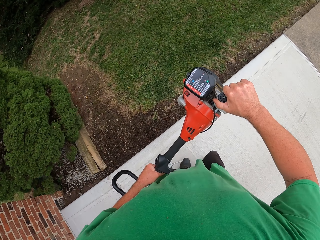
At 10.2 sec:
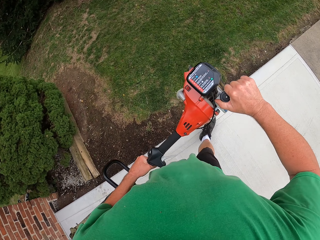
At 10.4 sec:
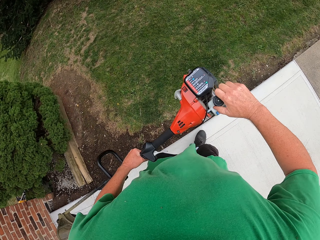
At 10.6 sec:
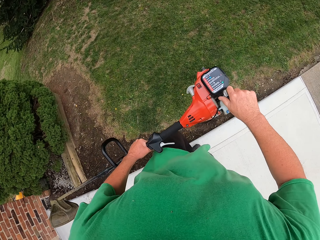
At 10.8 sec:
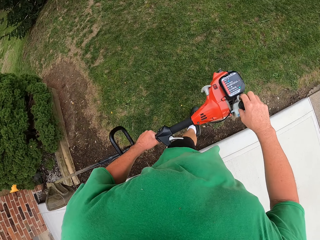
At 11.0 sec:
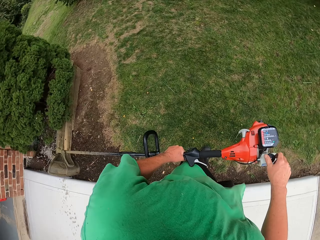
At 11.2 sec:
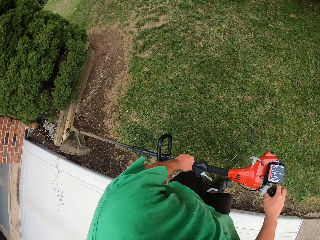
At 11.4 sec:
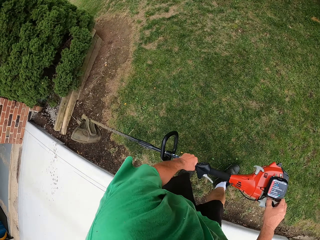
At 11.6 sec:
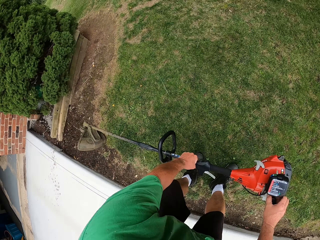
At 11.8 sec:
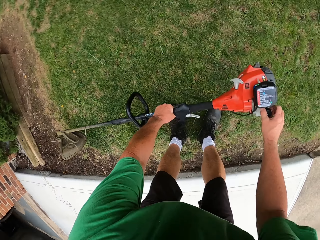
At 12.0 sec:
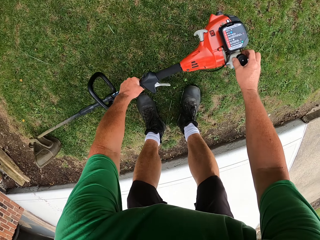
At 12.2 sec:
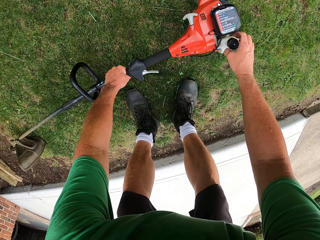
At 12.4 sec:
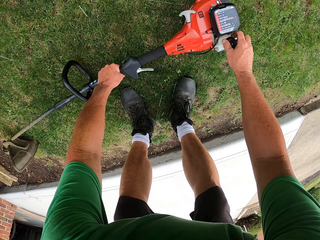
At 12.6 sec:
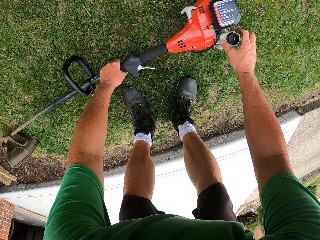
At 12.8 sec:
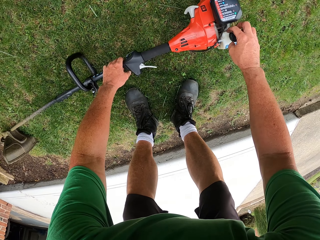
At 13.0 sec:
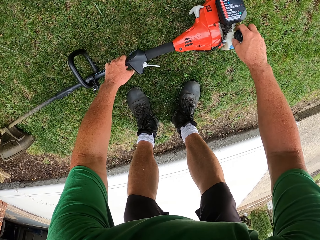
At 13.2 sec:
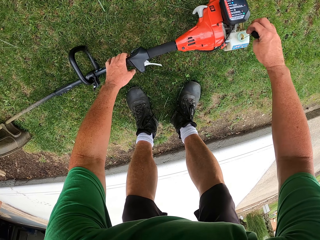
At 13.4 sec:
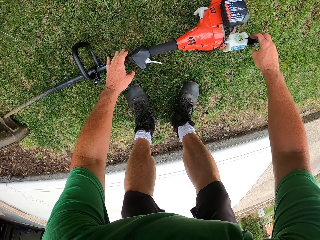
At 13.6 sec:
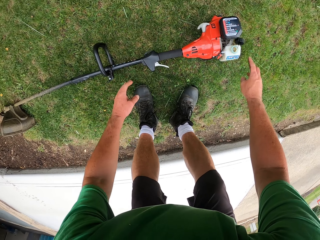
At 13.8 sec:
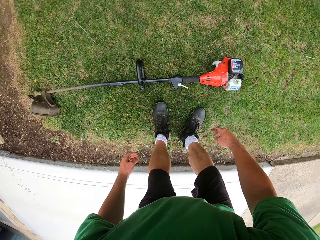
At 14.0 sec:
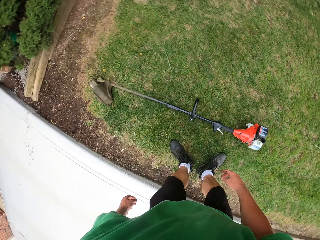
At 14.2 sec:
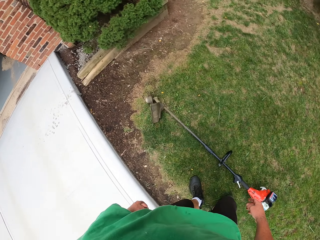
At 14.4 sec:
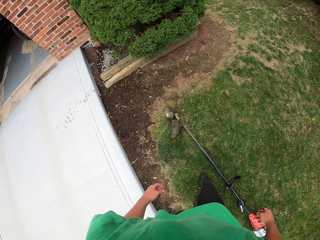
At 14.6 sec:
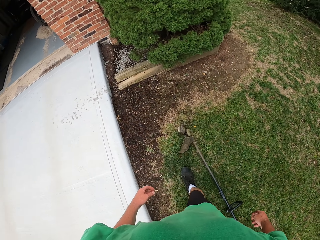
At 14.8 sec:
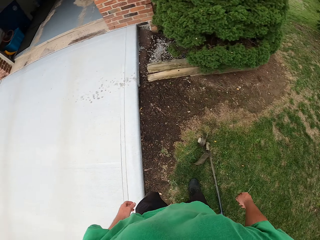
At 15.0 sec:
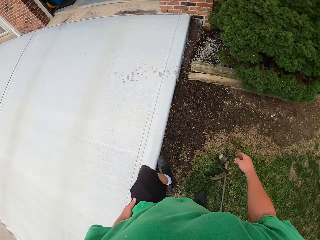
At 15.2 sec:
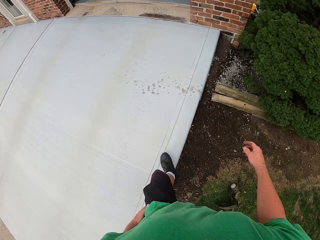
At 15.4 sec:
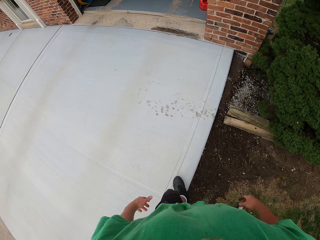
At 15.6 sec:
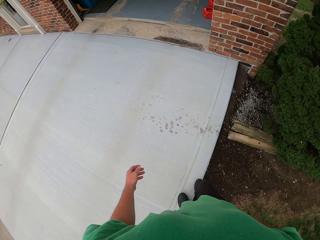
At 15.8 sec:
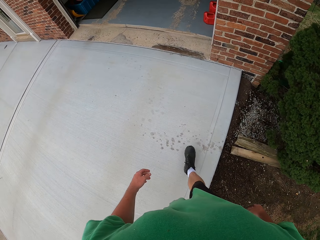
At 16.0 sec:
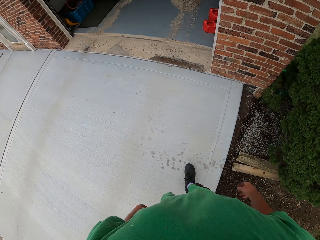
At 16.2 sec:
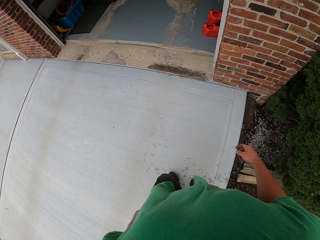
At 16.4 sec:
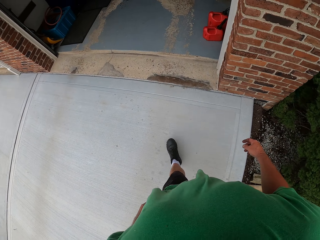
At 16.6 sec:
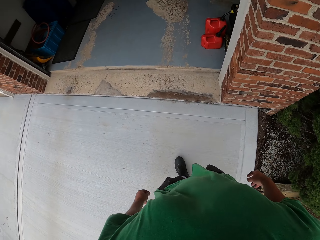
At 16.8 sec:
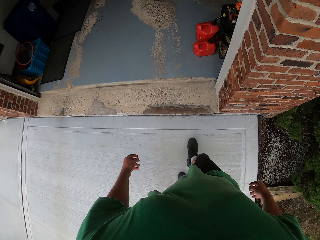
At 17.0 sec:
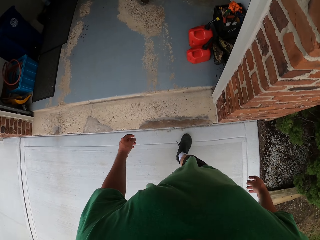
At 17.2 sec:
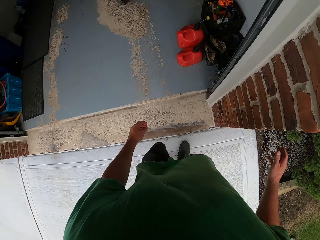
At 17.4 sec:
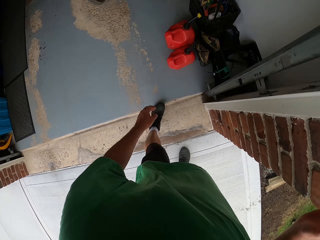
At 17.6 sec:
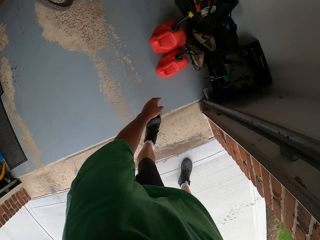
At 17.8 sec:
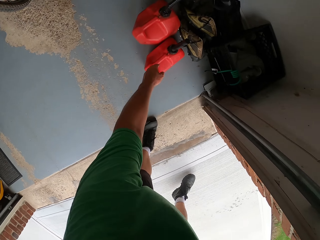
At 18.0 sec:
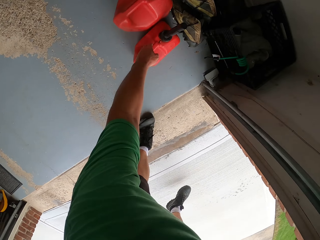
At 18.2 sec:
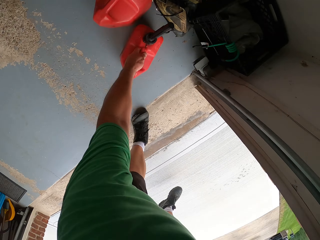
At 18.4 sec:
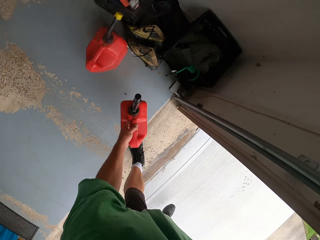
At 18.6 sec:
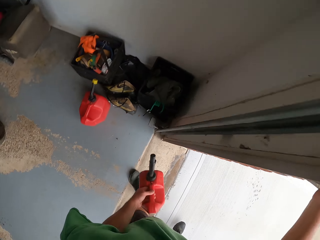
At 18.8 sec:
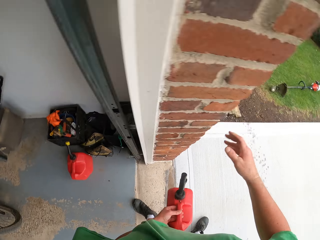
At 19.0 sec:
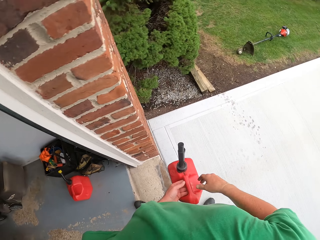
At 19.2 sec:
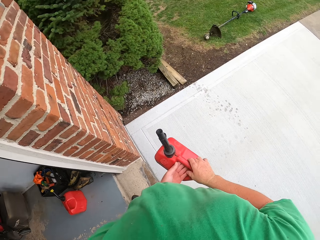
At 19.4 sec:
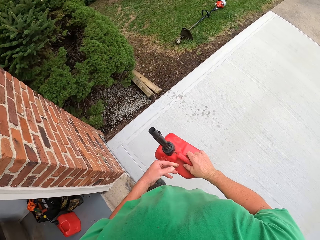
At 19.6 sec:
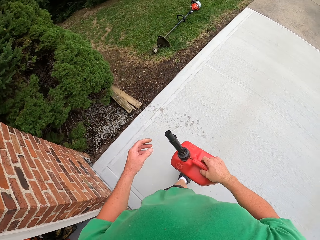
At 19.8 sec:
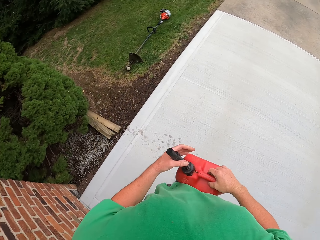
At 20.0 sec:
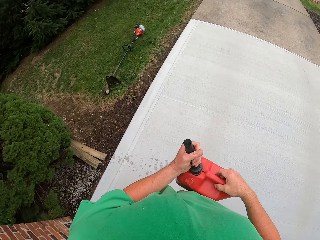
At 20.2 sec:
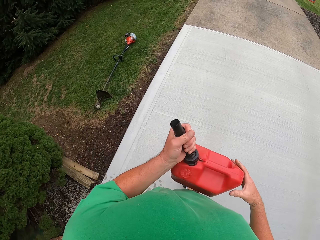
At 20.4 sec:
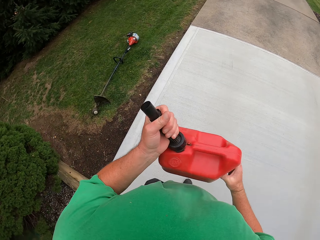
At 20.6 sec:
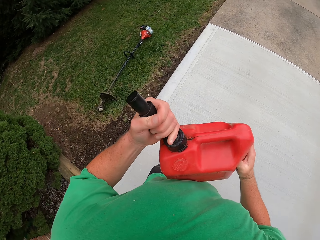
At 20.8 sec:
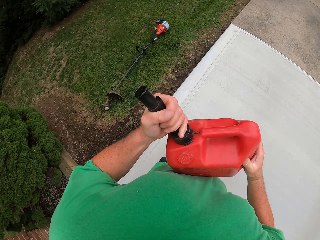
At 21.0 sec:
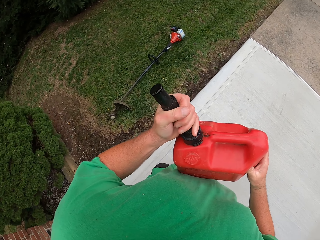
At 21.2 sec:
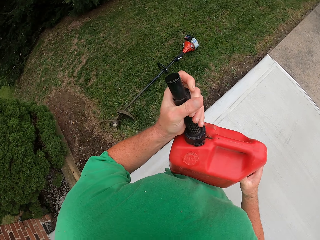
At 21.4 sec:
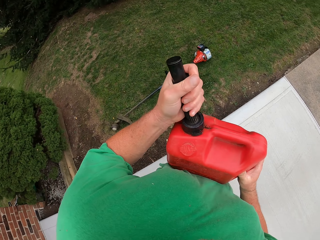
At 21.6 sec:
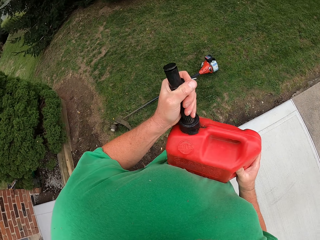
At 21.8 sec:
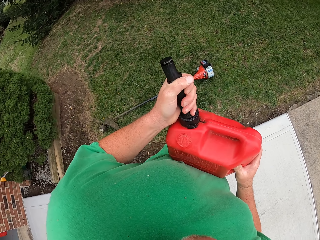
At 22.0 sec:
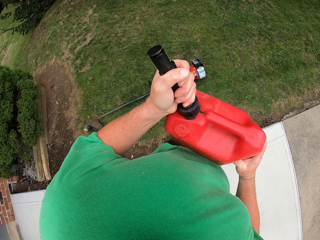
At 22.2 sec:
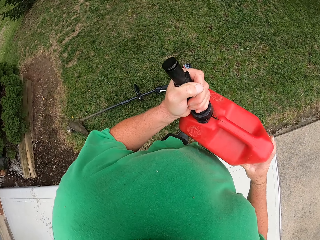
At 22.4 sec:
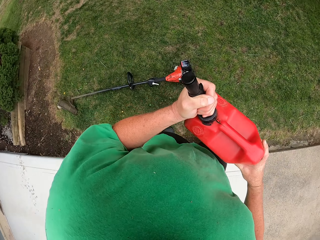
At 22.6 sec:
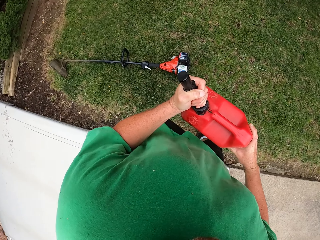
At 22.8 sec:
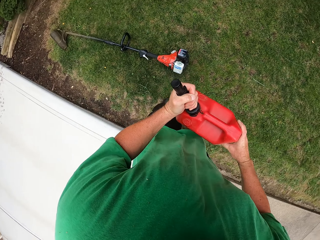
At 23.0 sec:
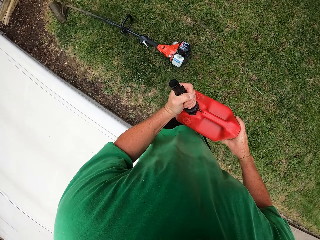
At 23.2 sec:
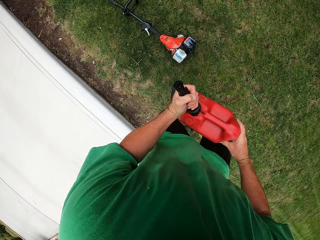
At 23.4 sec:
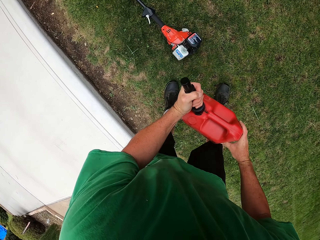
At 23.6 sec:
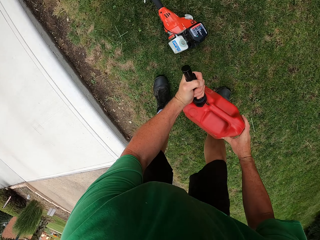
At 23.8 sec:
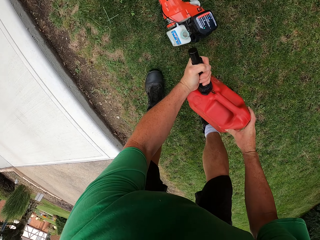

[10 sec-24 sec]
The camera wearer turns on the grass cutter. They place the brush cutter or grass trimmer on the grass. They open the fuel tank. They pick up a petrol jerrycan, walk out, open the petrol jerrycan and walk to the grass.

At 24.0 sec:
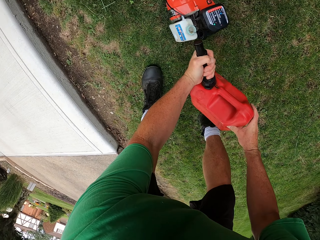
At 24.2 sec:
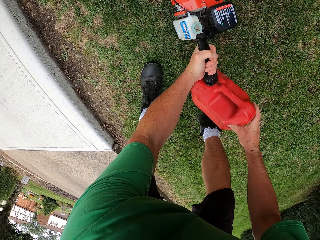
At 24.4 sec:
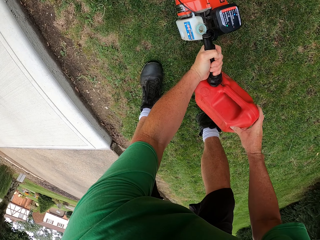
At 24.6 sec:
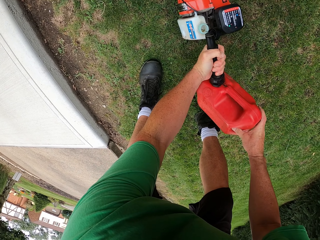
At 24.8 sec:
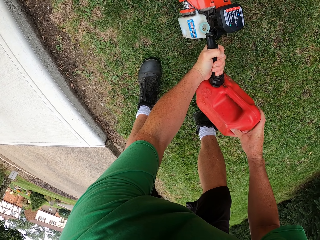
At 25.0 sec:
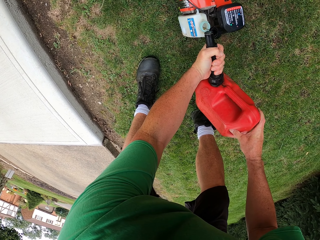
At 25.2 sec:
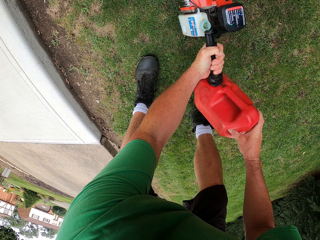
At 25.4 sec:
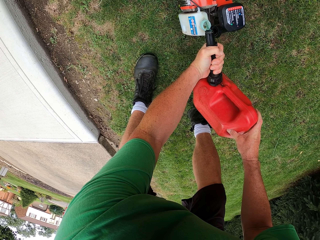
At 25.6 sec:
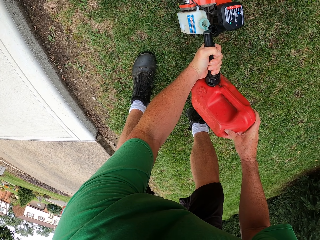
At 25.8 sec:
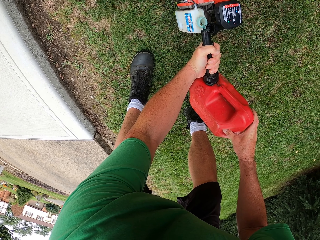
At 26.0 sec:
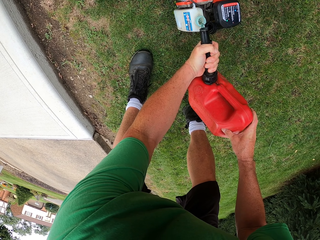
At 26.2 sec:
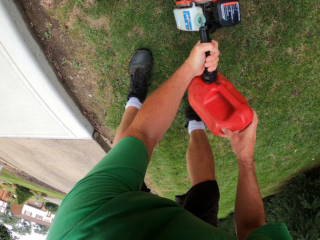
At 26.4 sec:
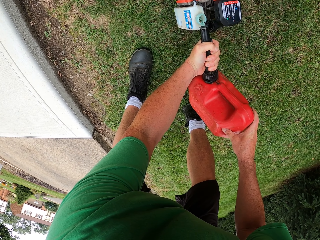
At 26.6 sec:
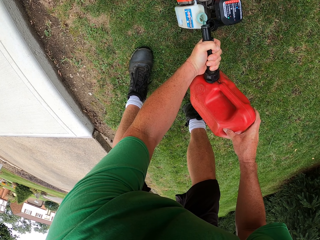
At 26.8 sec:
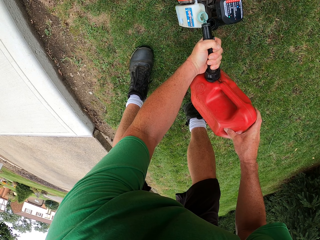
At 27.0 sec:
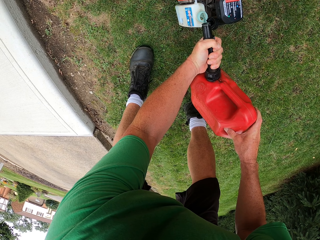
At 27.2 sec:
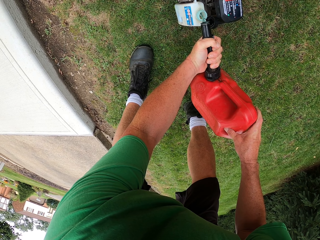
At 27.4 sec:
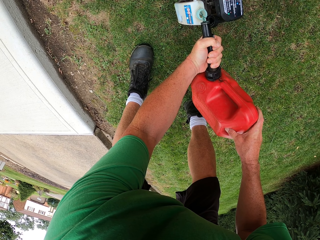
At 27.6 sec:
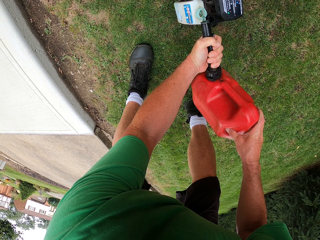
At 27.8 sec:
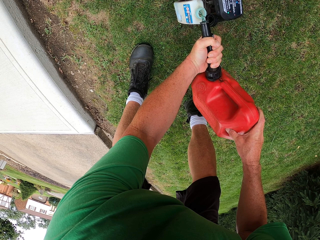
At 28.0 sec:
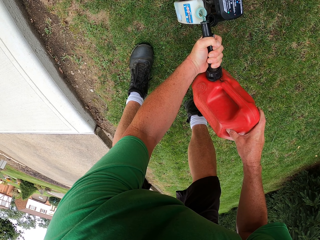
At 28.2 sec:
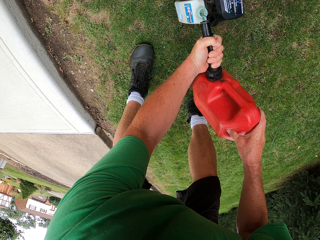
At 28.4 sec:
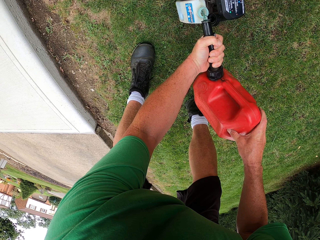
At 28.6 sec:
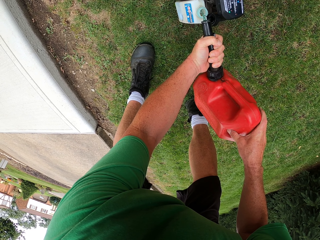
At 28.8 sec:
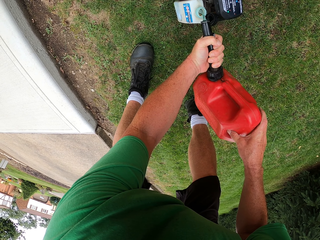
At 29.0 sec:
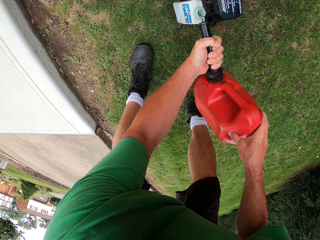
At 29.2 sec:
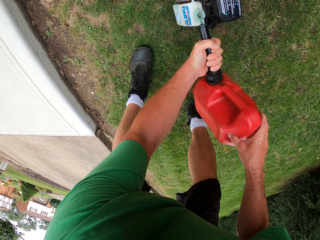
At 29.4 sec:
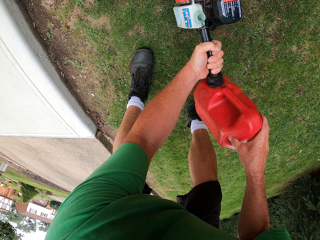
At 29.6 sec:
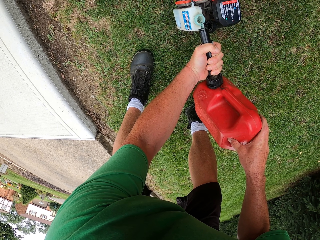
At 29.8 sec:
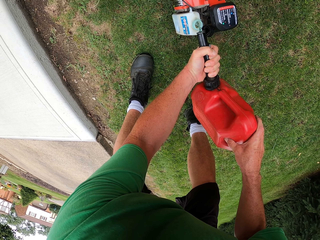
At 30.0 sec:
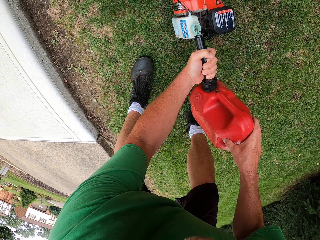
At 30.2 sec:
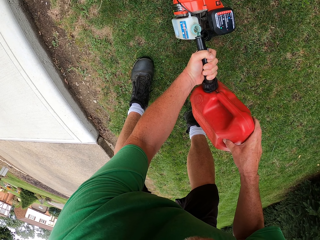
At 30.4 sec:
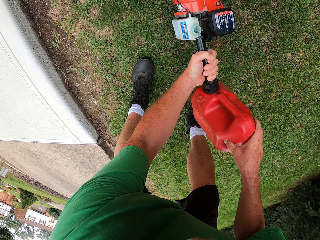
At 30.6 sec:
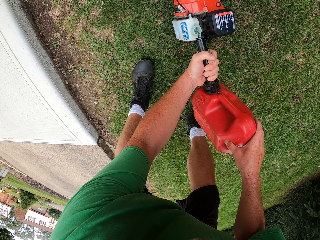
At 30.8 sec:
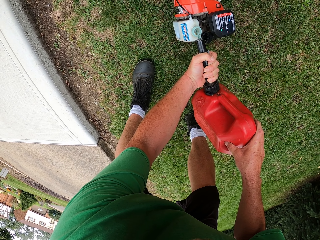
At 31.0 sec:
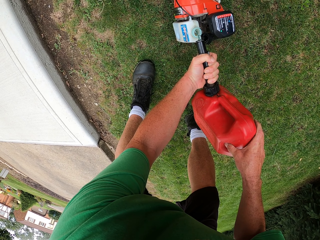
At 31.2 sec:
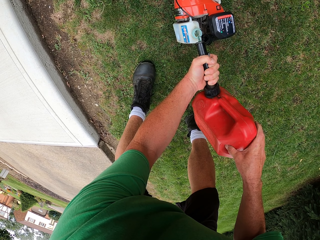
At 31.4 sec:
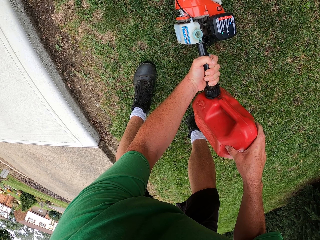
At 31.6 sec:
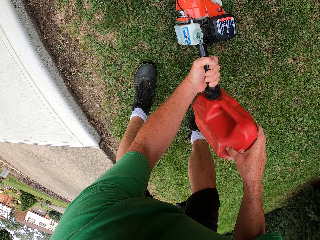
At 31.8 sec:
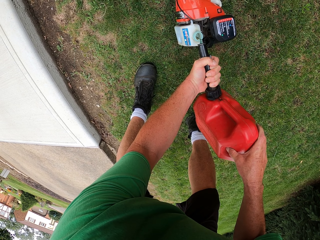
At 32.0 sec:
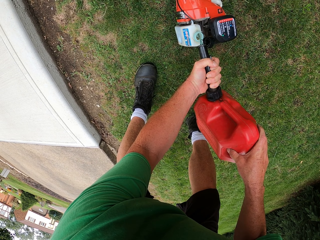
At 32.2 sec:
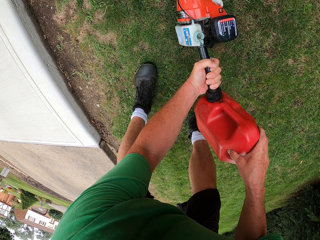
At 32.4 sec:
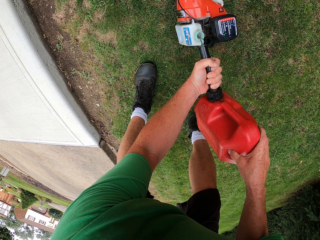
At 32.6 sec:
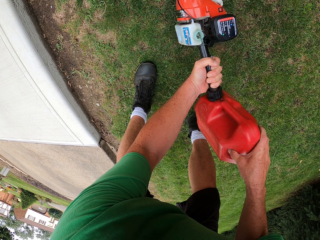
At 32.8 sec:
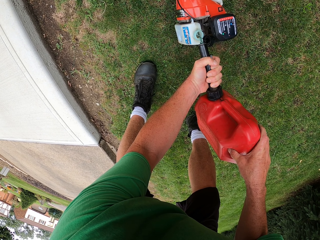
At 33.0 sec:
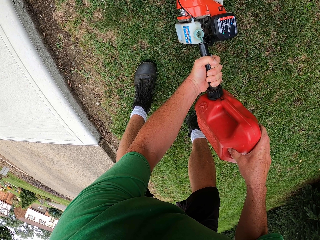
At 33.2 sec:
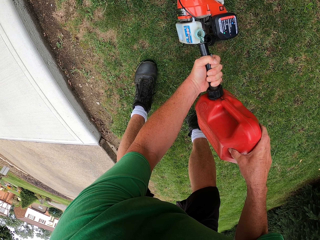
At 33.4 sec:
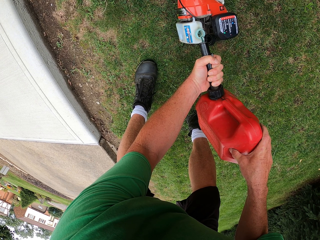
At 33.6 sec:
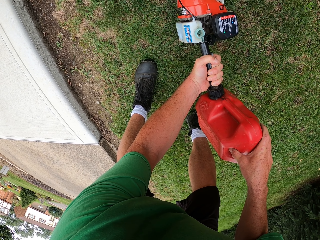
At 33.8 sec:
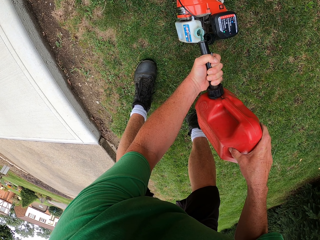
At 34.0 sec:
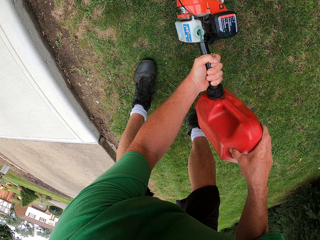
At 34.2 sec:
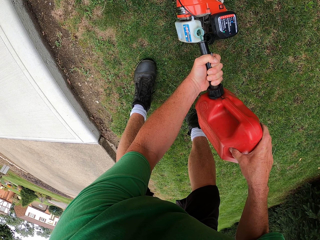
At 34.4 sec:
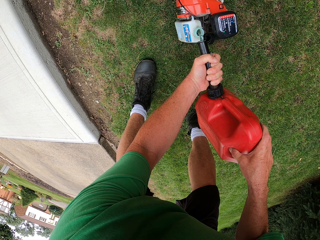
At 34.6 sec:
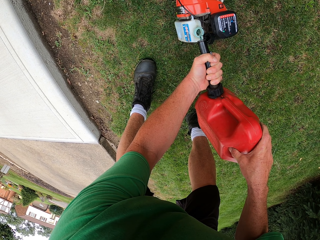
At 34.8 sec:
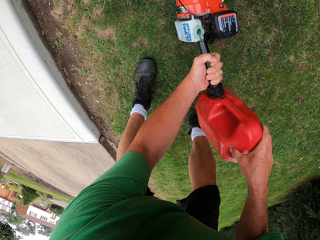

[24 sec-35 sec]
The camera wearer pours fuel in the fuel tank of the grass trimmer.
